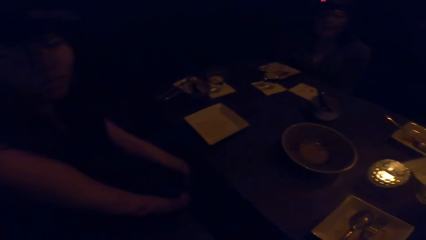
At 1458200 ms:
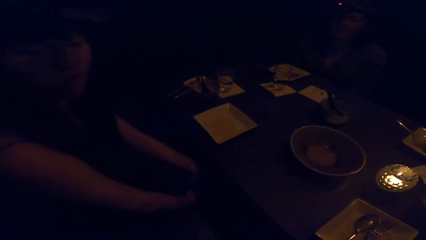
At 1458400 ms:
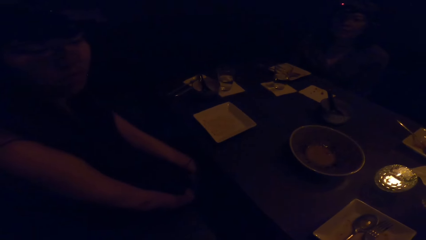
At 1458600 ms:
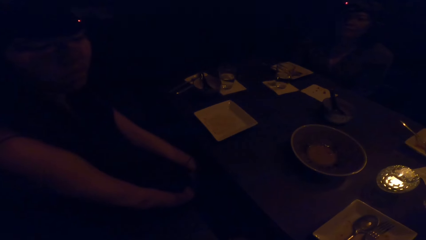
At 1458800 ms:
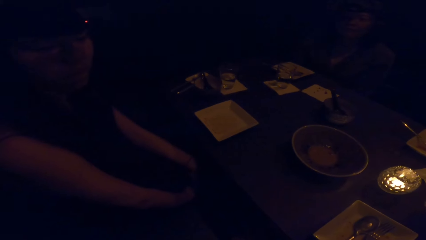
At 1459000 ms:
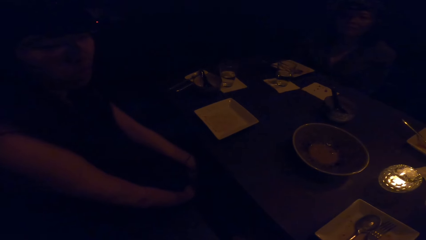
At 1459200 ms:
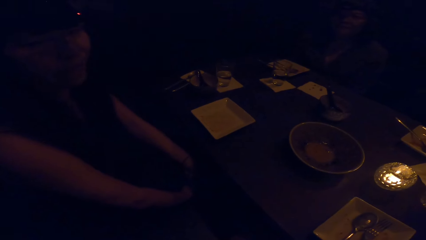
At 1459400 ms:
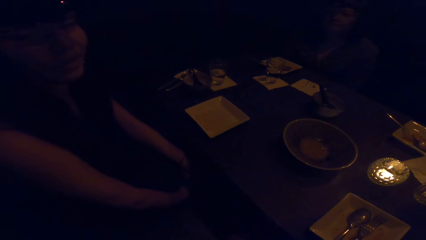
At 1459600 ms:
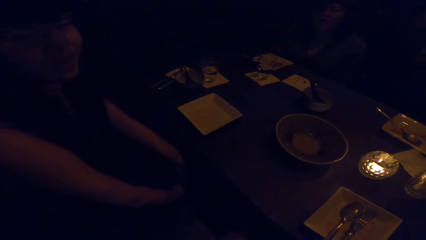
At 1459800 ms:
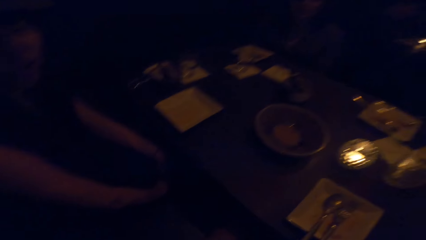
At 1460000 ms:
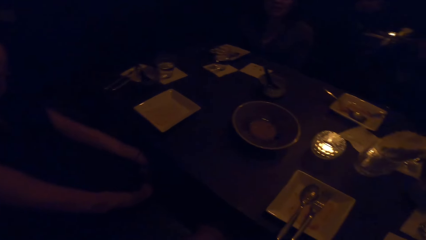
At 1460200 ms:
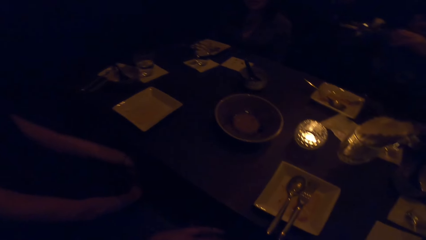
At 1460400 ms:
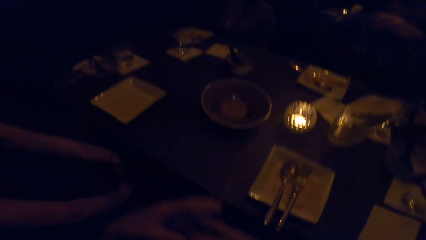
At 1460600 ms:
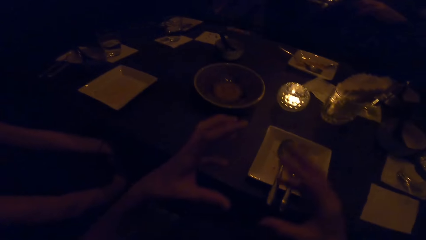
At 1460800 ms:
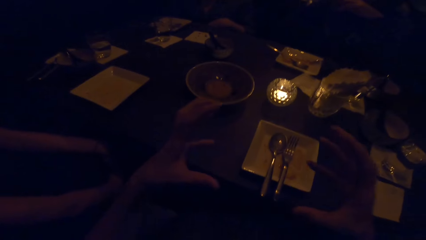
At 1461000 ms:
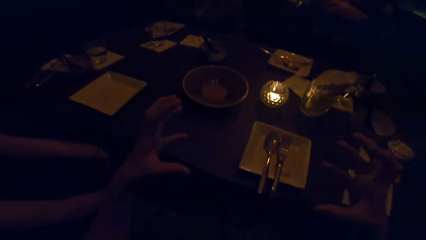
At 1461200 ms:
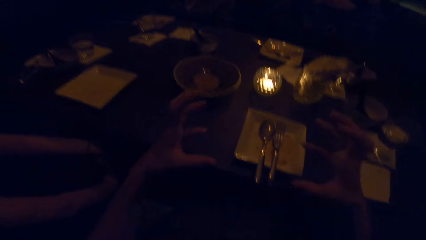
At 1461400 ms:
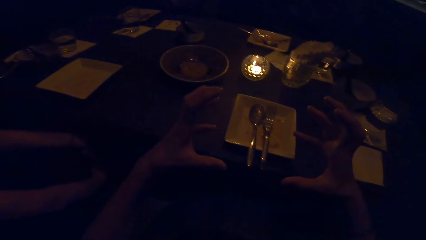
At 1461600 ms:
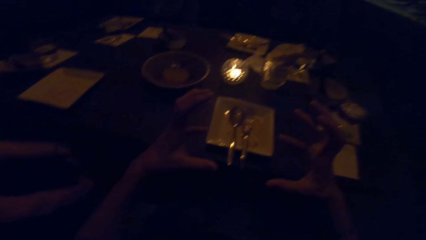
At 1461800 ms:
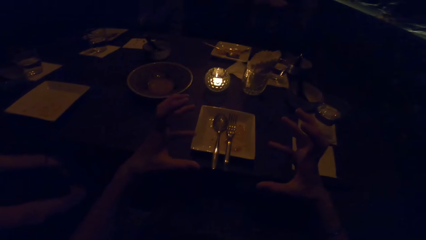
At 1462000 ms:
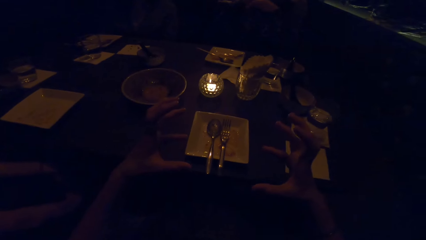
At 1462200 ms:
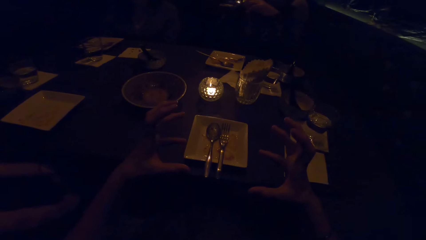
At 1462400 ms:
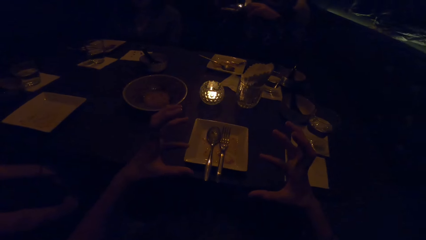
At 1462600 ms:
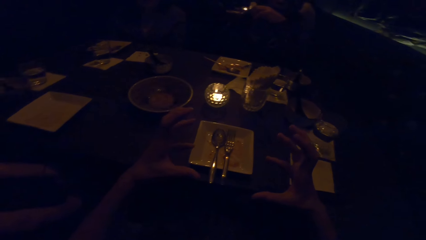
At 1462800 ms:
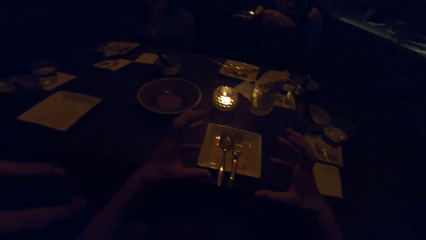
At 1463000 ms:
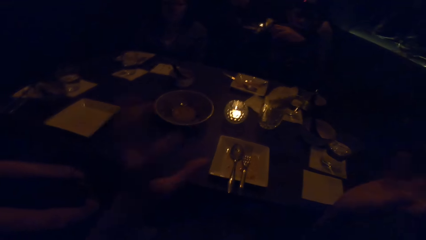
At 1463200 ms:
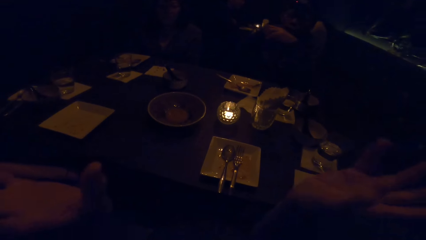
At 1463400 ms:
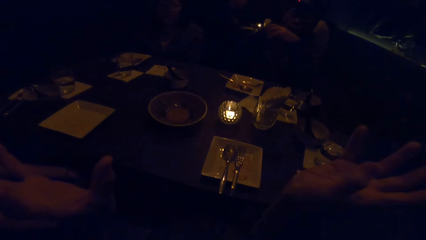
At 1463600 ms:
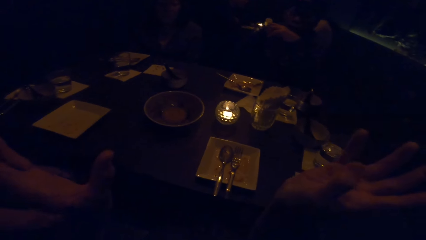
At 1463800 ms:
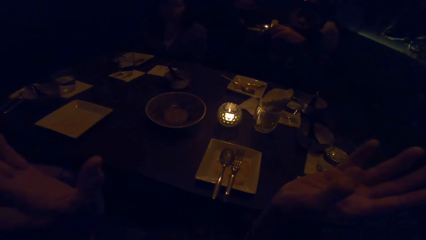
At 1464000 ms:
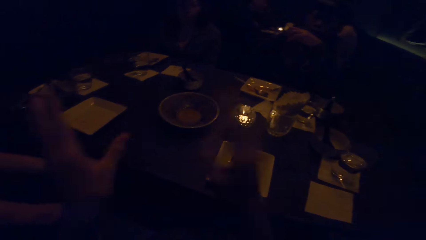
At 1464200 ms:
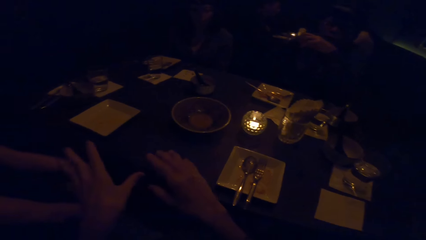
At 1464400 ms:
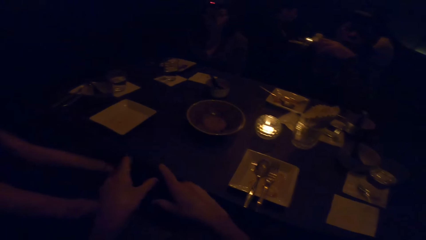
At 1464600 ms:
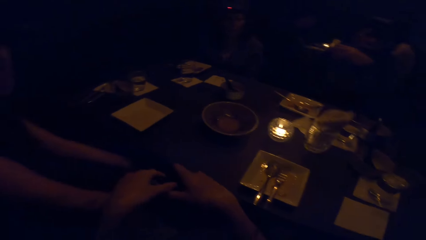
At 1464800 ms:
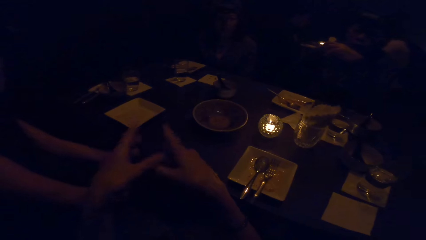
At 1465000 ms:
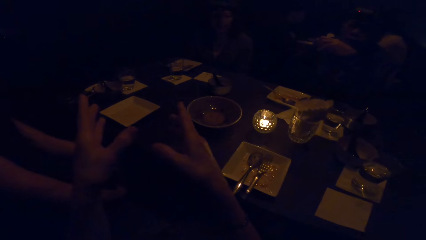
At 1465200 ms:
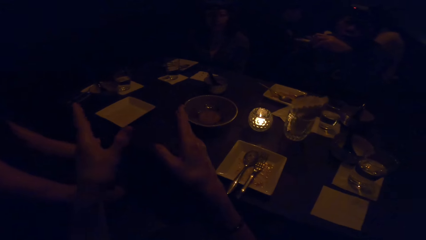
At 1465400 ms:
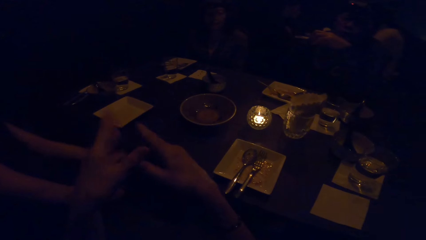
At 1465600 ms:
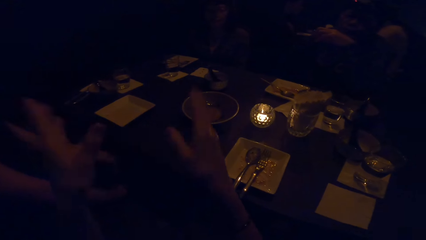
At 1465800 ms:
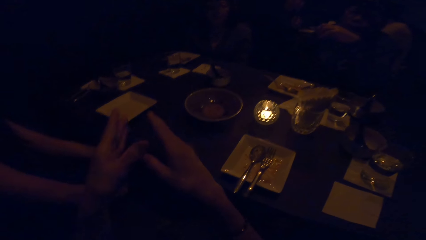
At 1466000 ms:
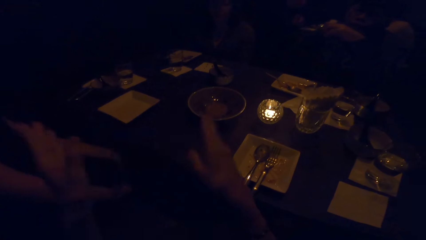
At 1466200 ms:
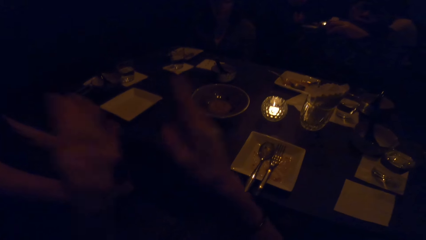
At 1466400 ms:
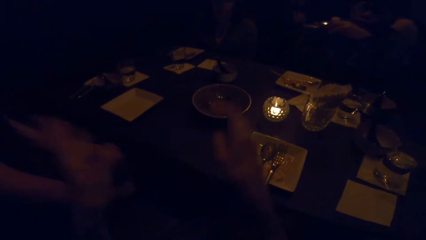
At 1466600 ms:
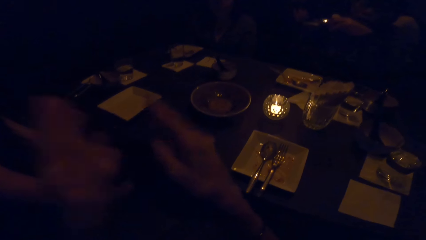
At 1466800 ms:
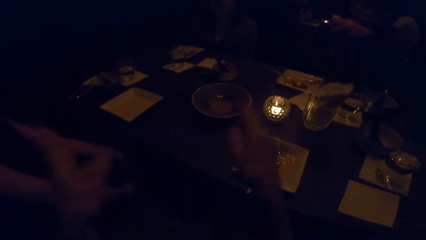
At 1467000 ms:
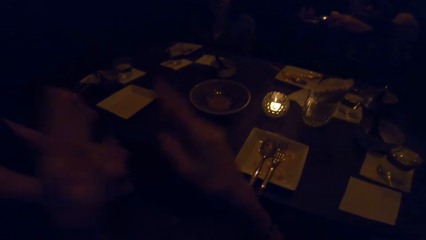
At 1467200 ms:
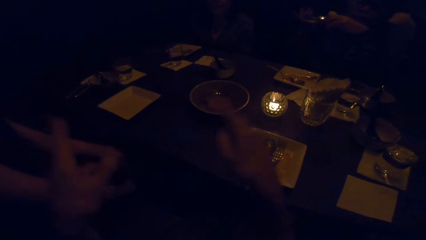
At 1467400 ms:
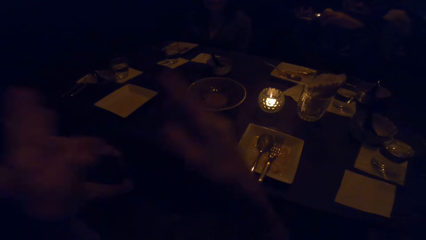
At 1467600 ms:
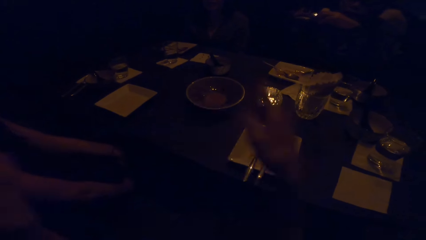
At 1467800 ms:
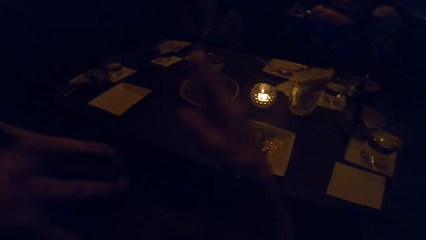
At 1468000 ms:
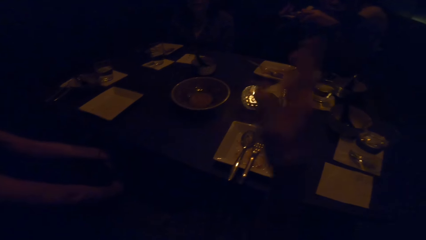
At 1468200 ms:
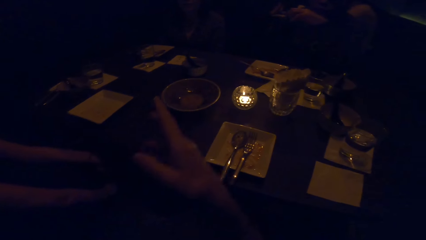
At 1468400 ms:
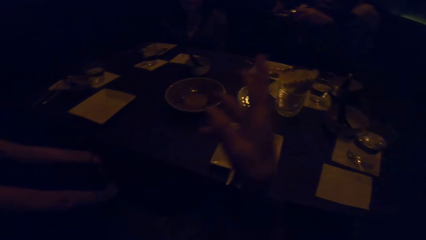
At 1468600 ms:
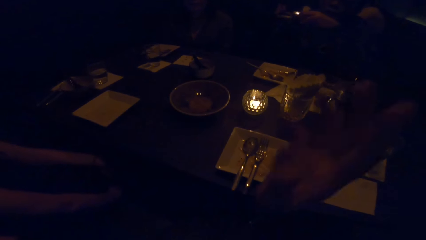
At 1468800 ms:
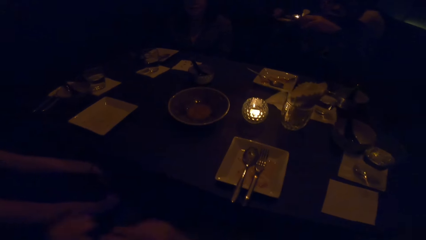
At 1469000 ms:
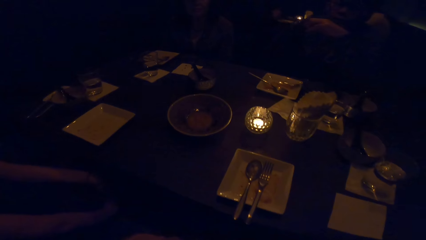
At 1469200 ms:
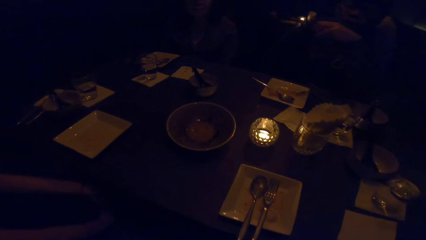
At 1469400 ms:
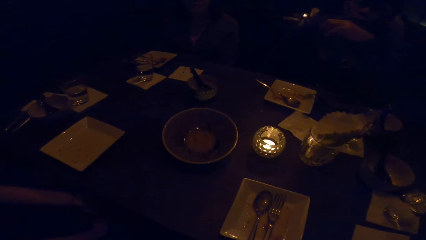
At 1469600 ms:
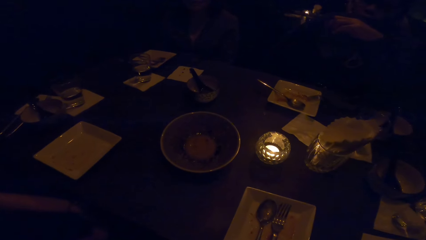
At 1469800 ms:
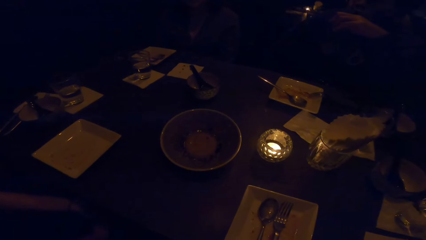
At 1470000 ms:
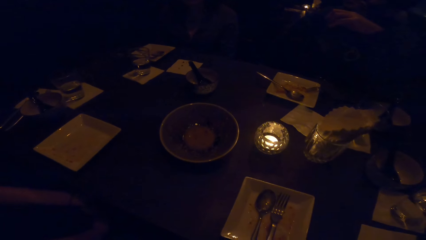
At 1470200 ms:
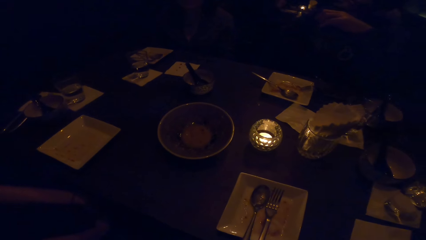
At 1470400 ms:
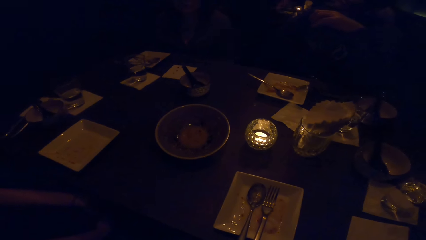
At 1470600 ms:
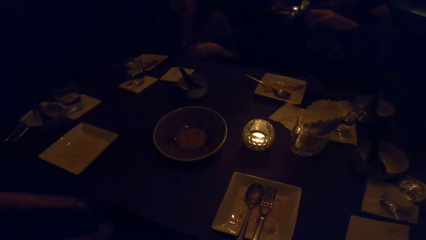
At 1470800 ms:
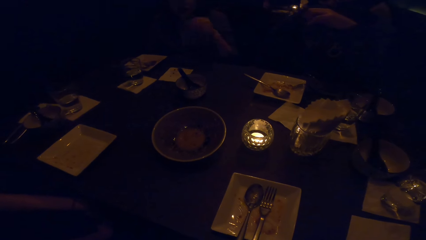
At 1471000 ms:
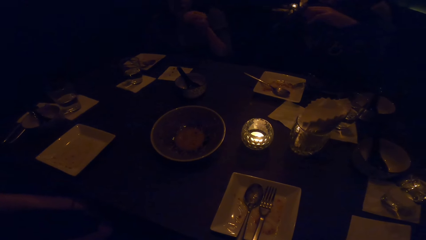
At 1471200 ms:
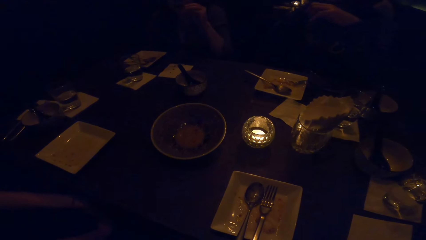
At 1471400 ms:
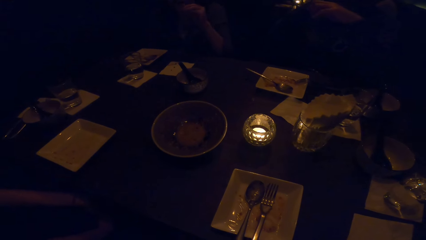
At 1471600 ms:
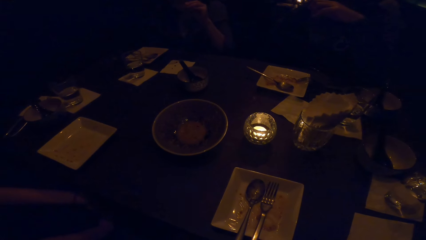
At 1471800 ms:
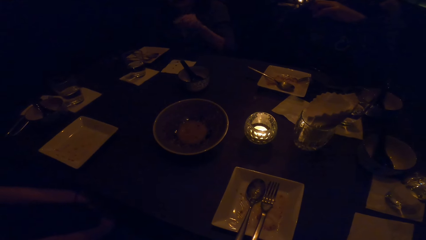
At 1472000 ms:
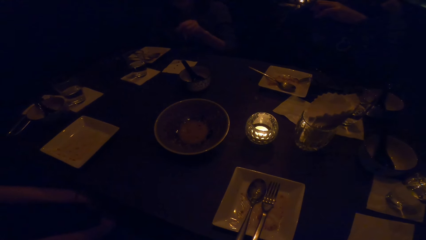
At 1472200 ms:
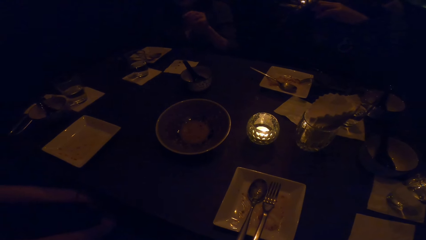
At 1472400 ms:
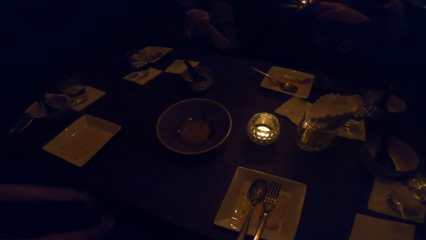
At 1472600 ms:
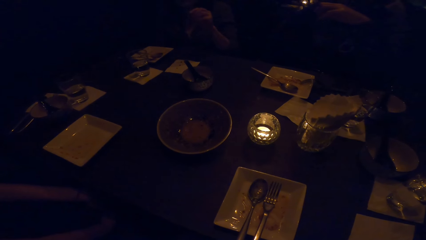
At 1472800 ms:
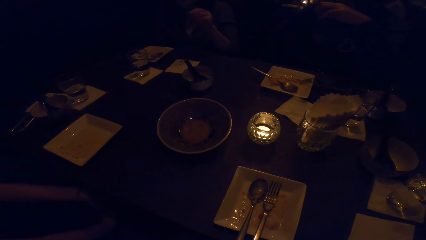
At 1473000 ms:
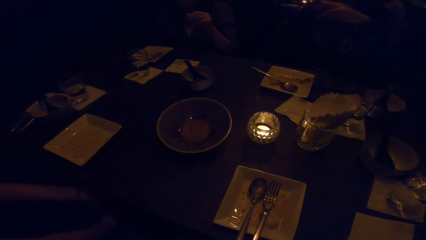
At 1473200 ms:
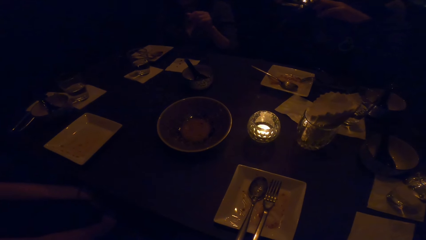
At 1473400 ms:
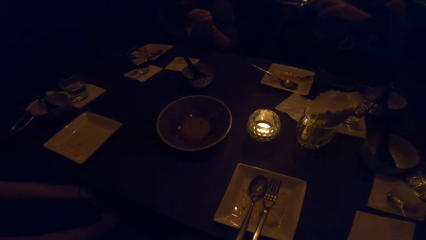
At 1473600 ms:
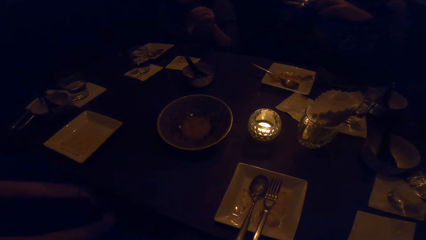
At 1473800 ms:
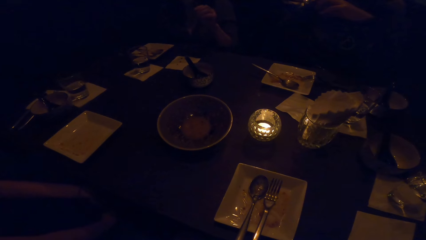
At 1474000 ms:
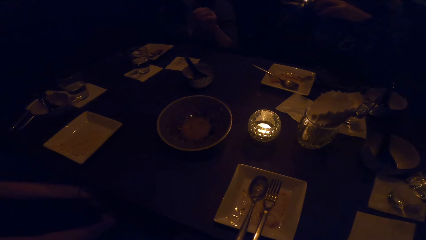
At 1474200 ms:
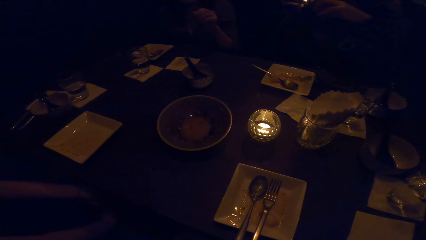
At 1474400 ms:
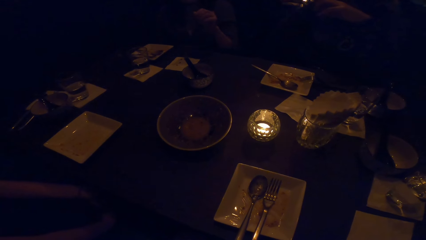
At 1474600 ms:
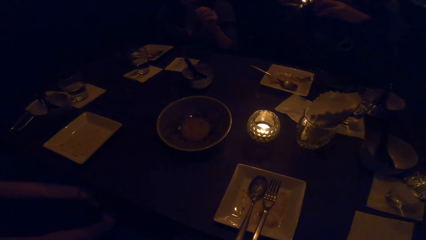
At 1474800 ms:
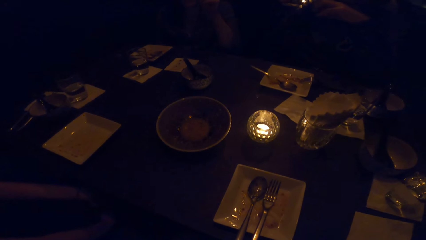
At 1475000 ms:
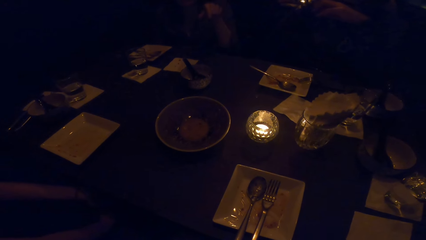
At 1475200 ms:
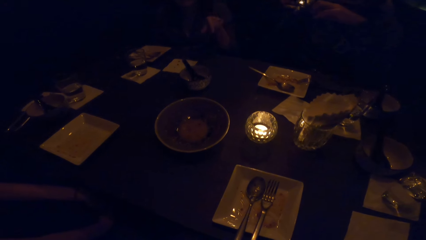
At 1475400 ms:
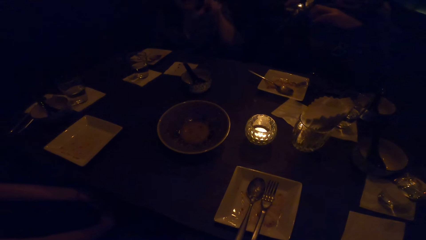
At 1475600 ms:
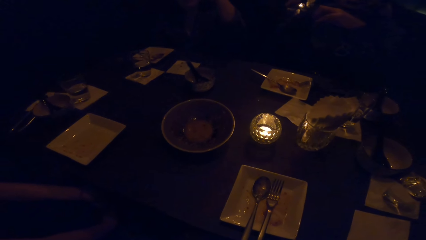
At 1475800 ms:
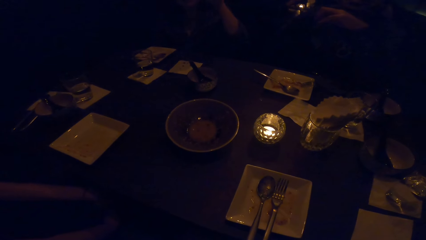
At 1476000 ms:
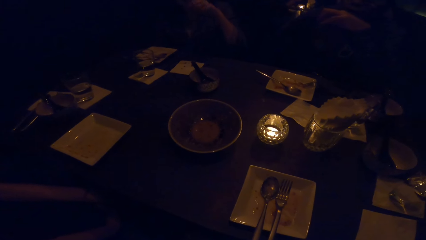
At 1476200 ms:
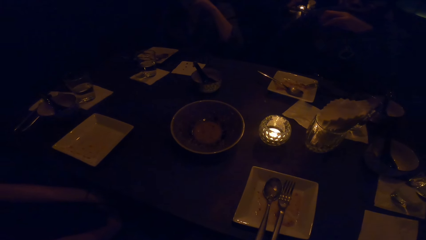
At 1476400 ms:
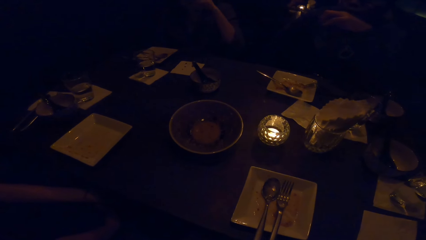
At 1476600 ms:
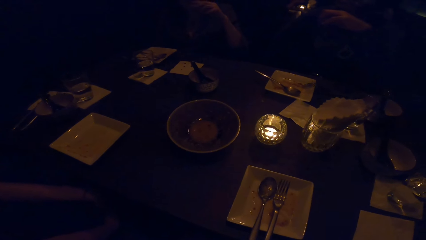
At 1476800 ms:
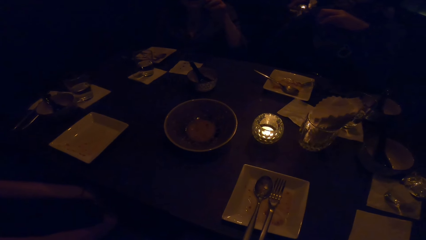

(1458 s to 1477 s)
The camera wearer looks sideways. They talk. They gesture with both hands. They look at the table.
